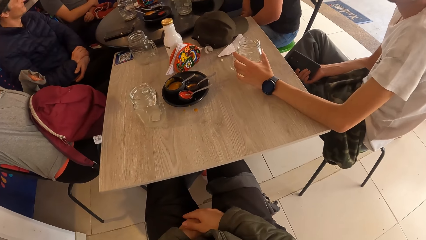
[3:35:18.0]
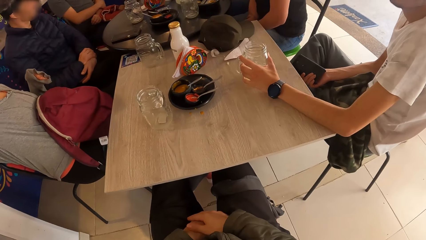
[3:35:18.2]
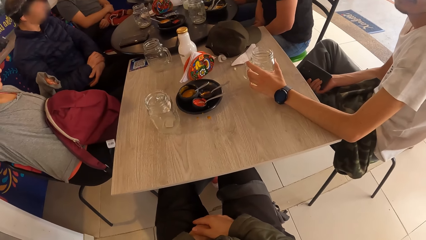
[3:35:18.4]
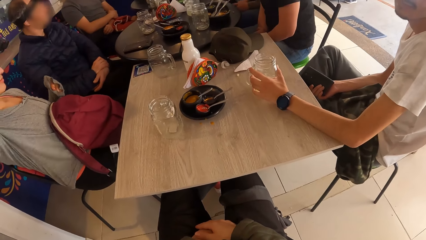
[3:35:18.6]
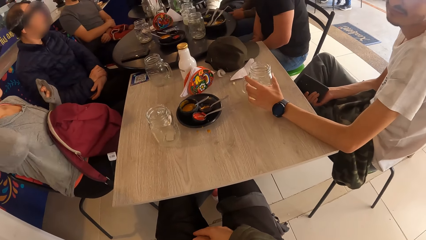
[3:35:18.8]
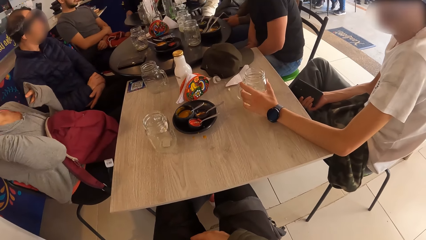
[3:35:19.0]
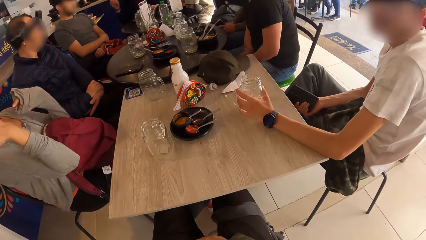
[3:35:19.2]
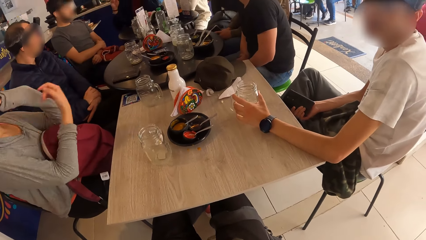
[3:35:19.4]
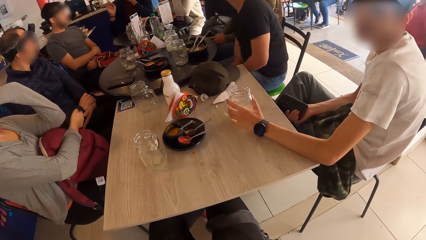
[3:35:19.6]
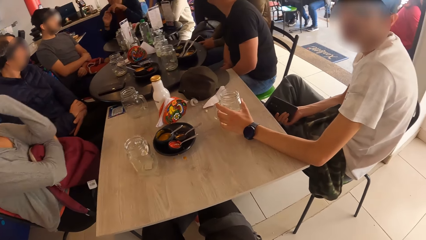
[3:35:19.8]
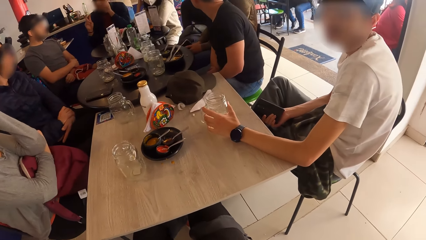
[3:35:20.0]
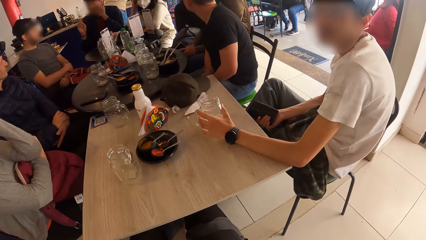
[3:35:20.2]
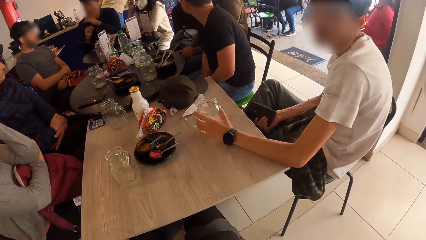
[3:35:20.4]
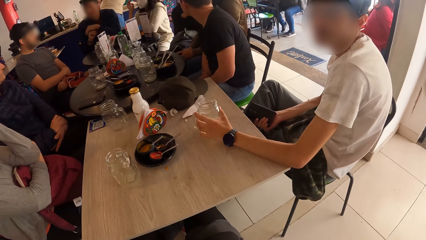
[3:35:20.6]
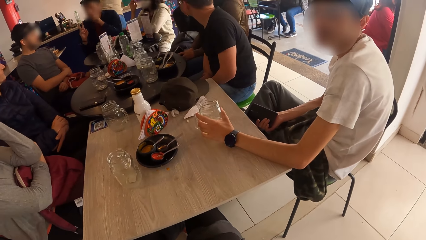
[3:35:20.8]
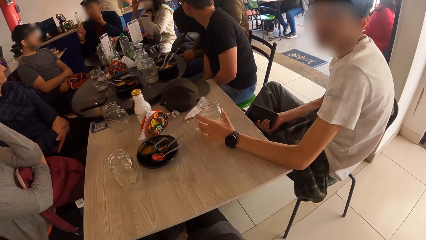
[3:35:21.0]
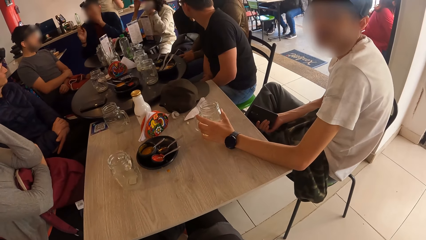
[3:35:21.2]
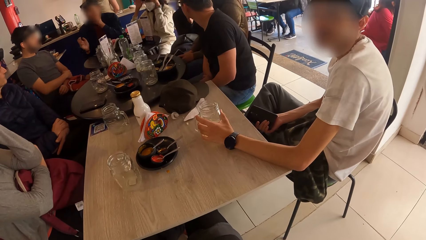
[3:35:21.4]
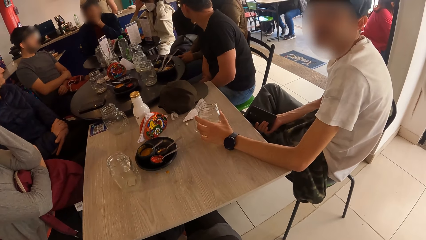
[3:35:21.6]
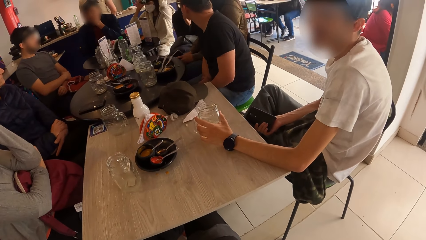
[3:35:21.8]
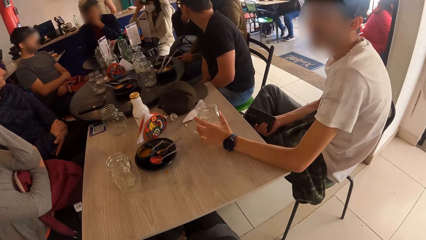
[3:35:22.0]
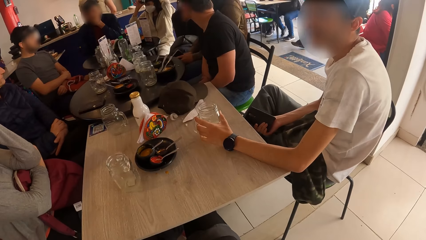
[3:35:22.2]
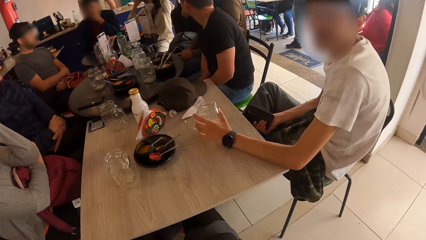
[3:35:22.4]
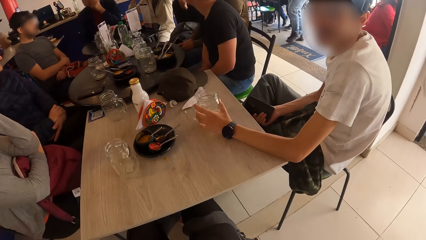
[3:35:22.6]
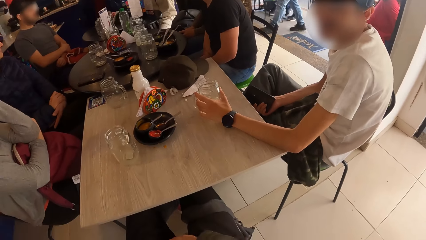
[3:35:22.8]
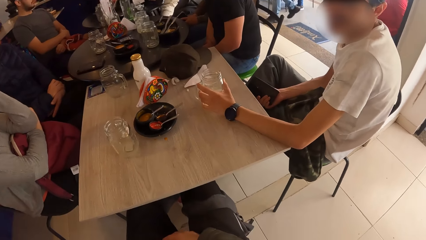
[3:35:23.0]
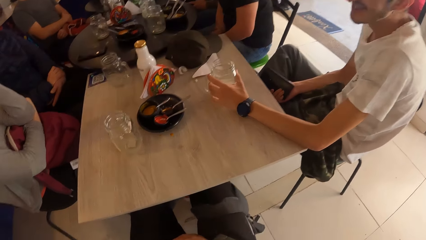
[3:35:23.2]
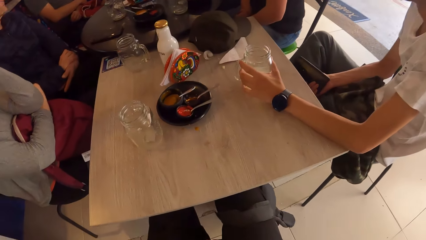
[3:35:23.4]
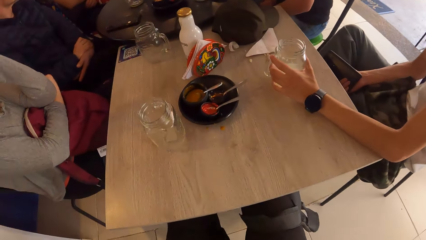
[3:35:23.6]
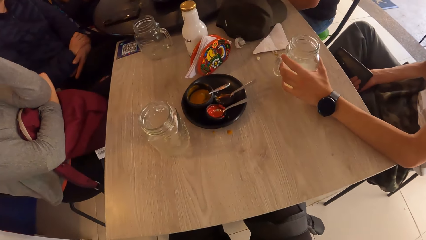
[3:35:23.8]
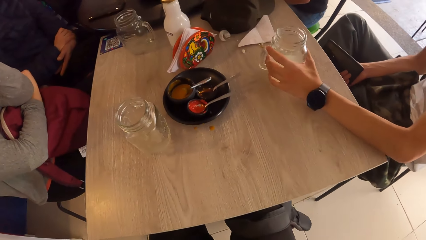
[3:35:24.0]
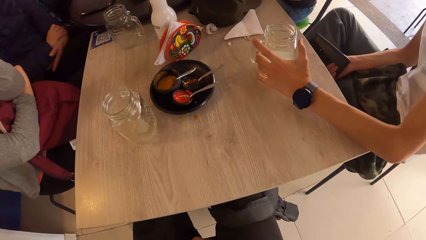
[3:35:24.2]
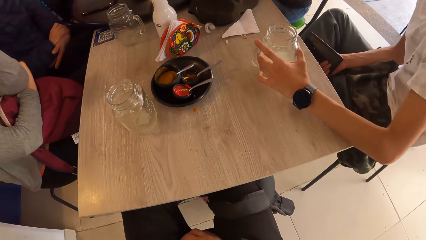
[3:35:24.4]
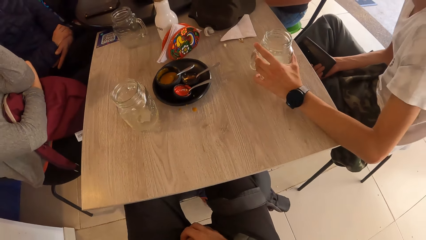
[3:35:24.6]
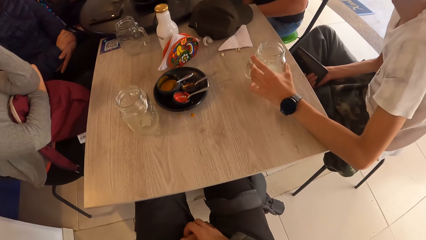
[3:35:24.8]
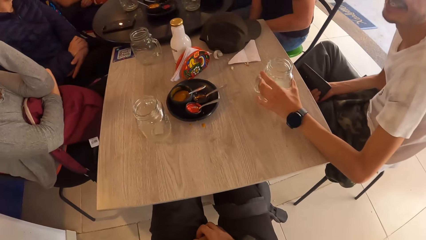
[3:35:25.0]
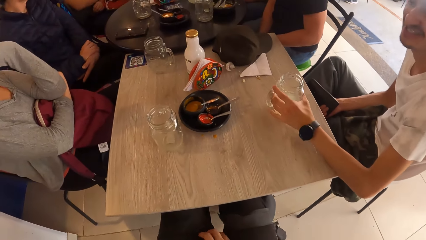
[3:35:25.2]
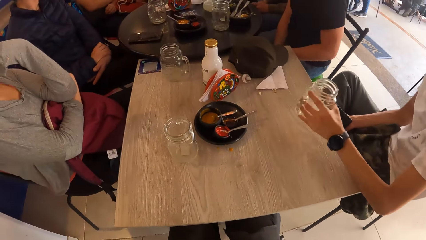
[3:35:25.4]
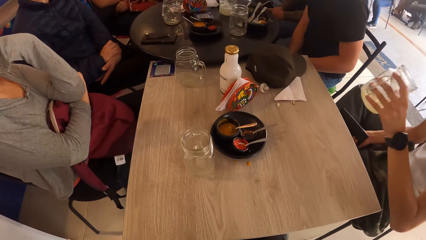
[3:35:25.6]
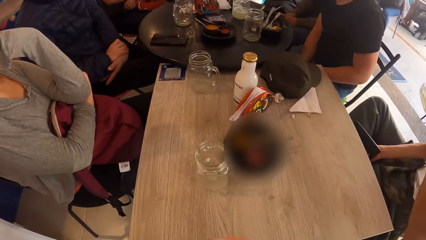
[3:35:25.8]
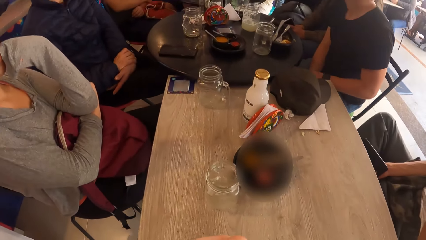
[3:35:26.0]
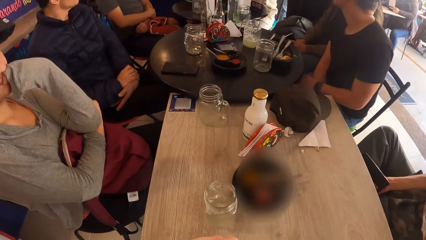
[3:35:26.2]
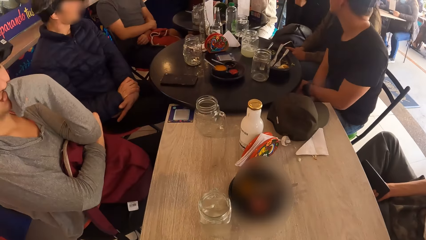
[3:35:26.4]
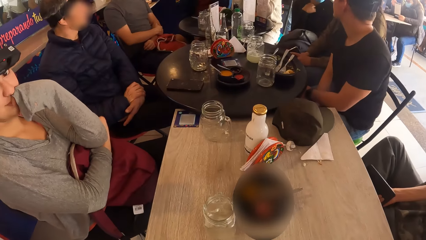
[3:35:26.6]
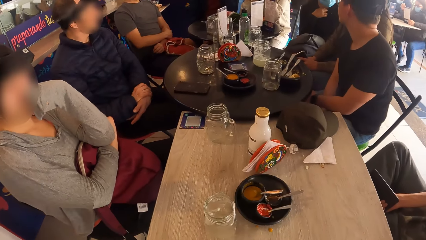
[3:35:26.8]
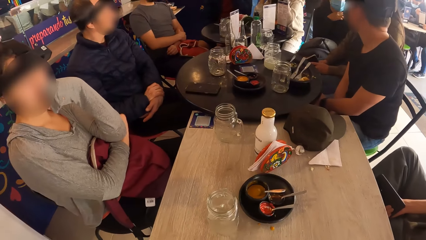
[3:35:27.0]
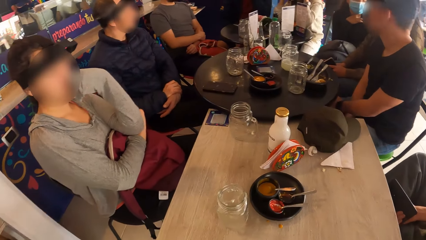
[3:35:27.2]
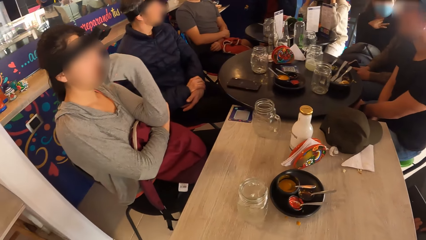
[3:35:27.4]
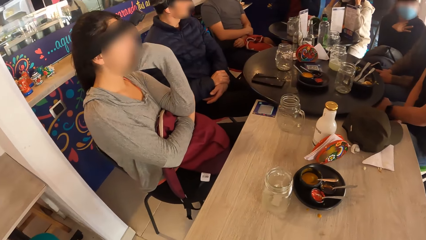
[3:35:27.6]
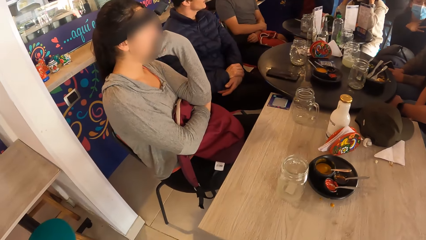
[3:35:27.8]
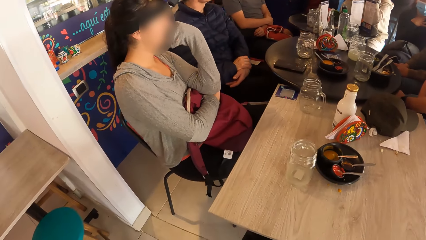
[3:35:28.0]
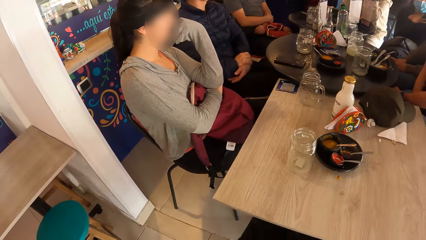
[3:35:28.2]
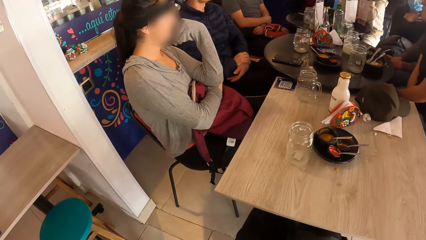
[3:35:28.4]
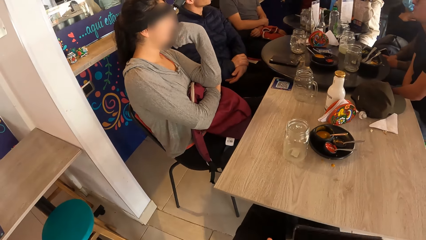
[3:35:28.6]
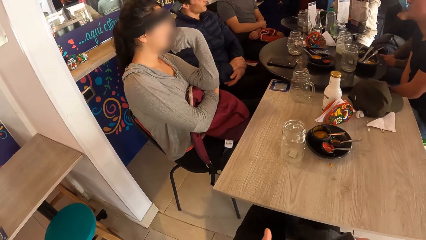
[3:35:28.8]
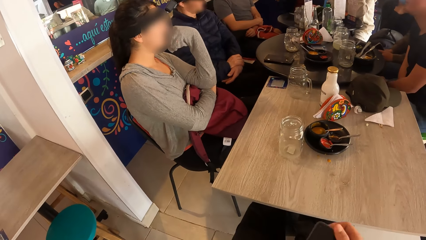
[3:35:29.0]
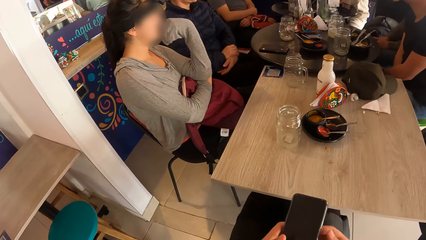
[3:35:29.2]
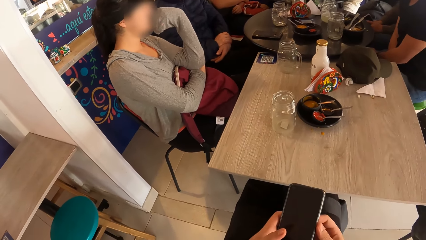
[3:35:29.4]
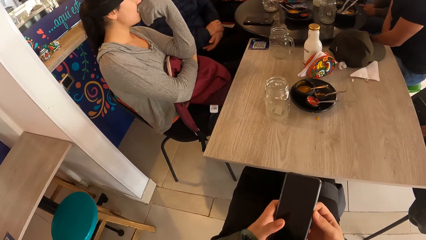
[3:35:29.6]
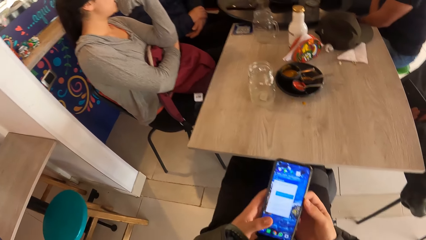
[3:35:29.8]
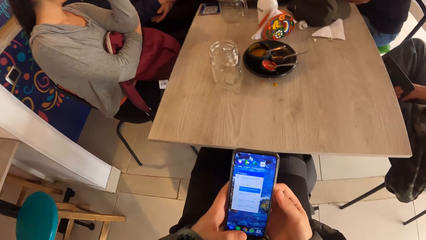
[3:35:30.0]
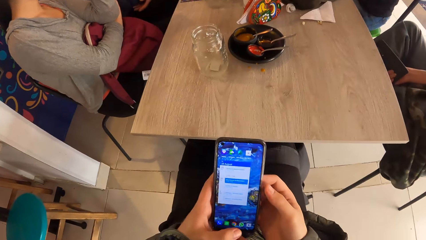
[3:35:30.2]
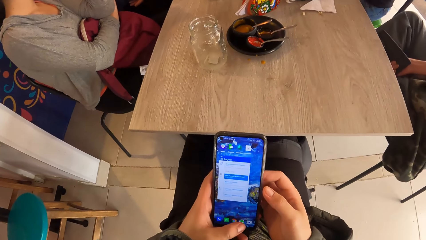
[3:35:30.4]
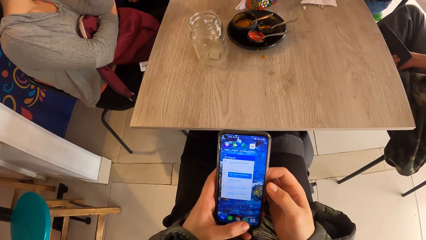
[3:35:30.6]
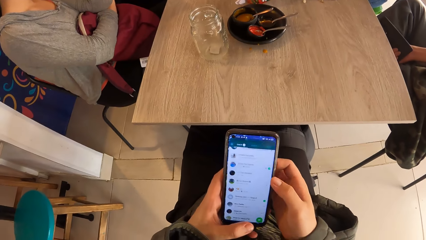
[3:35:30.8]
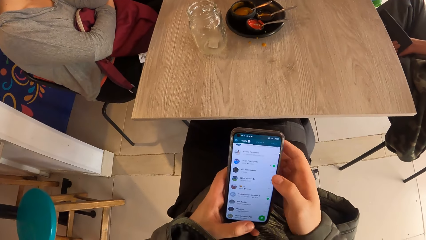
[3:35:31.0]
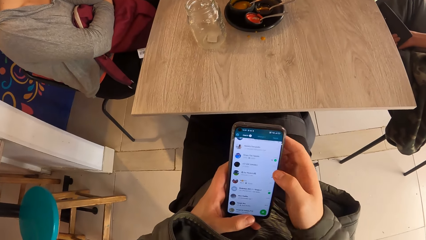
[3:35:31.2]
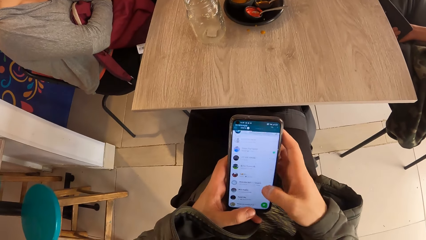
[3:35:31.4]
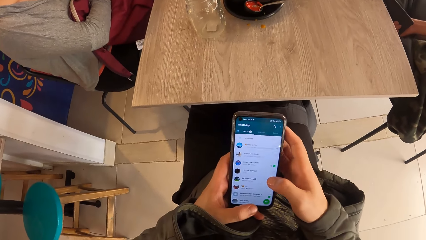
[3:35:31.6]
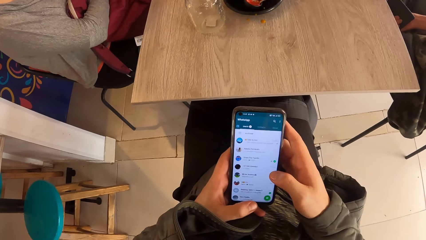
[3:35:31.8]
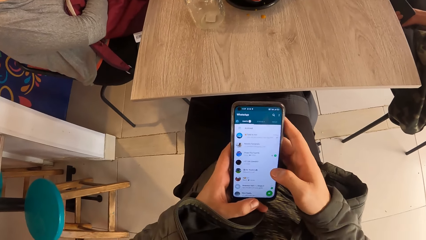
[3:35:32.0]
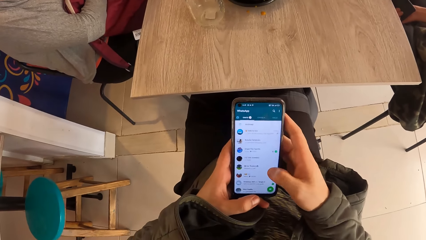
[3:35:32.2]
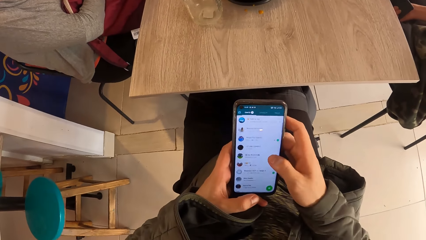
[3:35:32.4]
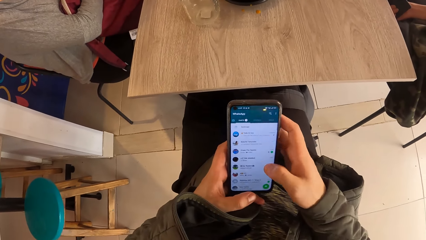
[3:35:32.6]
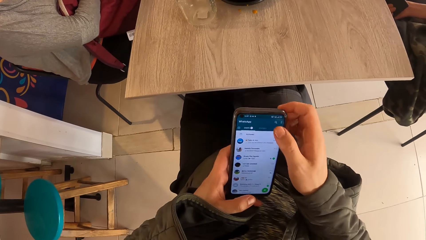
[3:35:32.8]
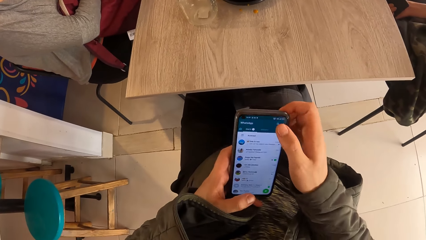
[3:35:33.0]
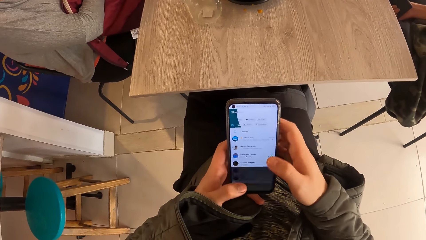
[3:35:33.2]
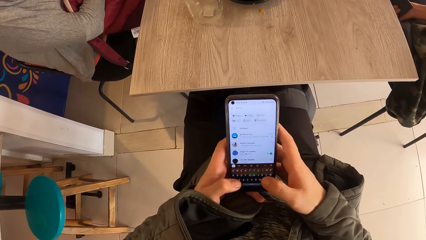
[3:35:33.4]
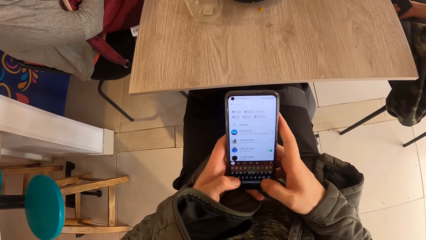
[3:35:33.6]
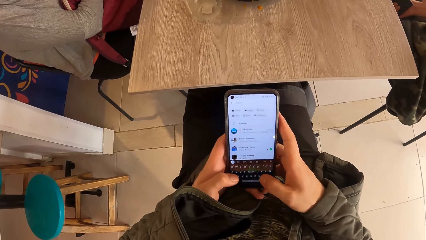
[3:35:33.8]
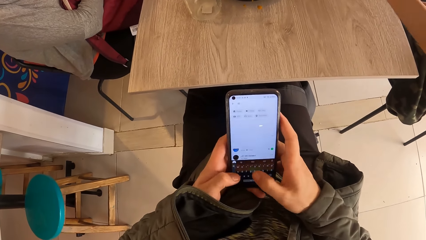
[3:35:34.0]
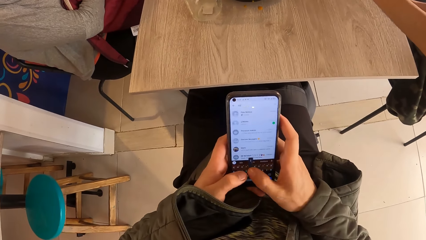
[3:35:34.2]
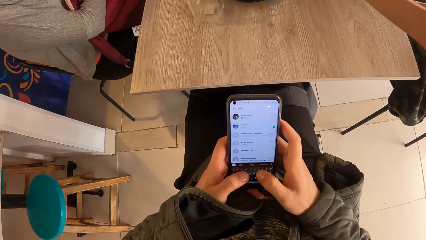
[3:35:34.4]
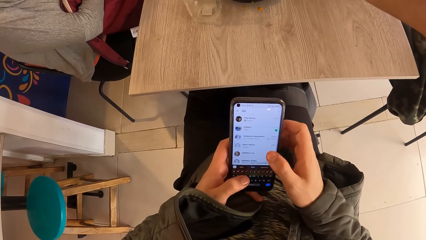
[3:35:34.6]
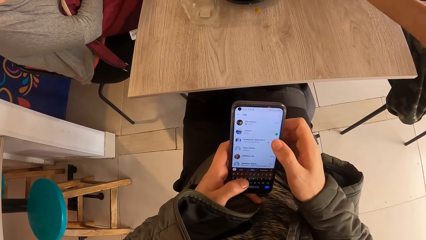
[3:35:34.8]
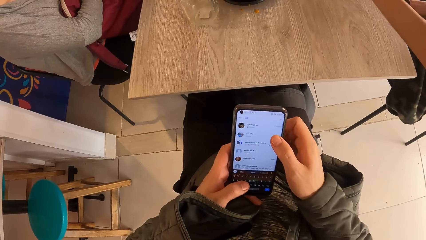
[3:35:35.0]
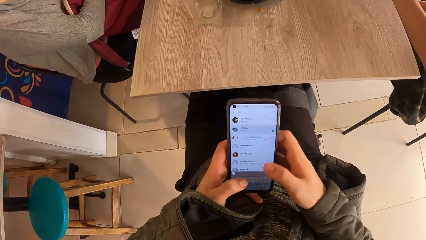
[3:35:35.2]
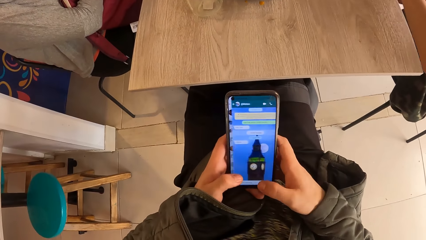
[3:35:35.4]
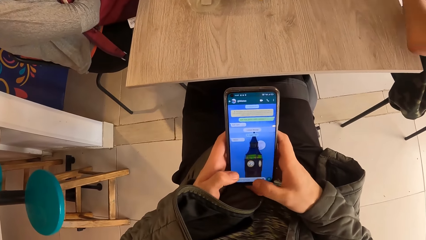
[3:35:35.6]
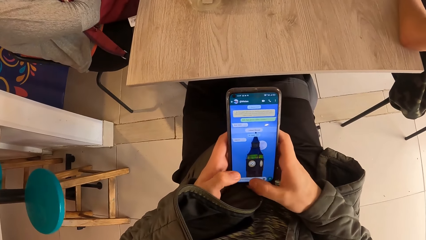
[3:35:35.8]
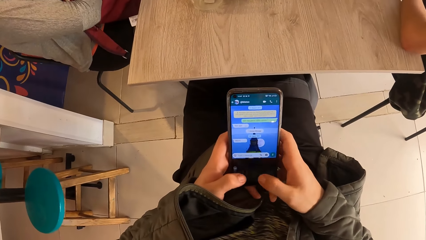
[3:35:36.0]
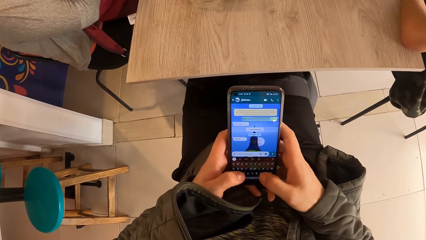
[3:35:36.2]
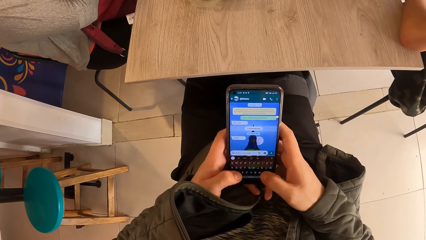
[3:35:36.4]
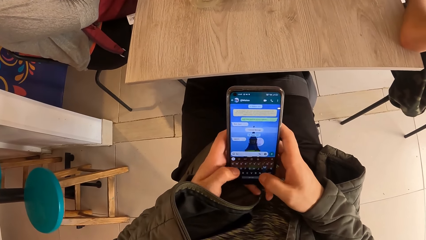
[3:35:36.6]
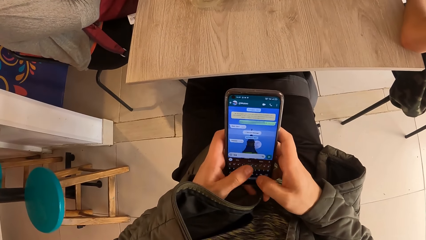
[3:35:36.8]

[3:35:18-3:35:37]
Another woman adjusts a camera on her head with both hands. The man lifts the cup on the table with his left hand. The camera wearer holds the phone with both hands. He operates the phone with both hands. He dials on his phone.
